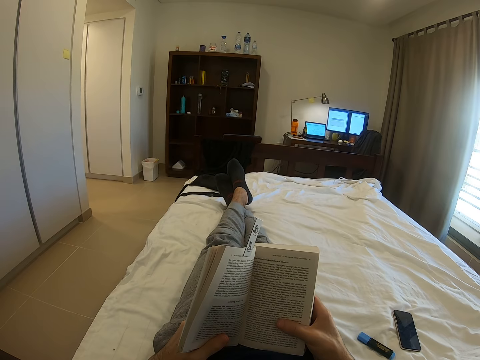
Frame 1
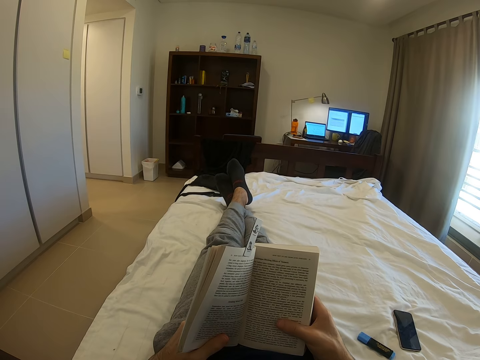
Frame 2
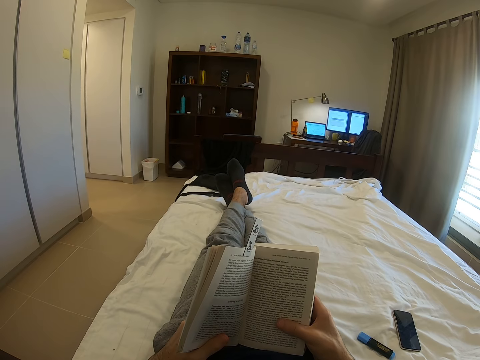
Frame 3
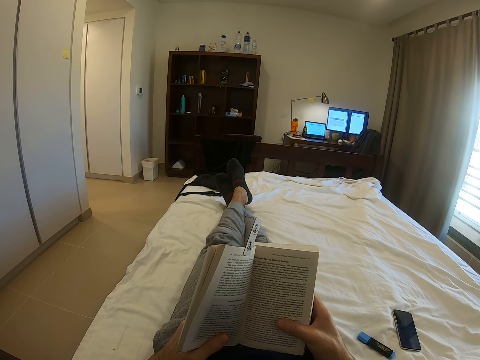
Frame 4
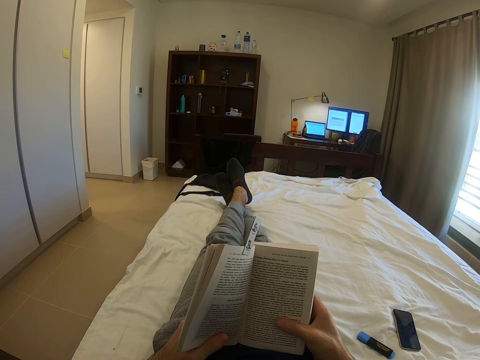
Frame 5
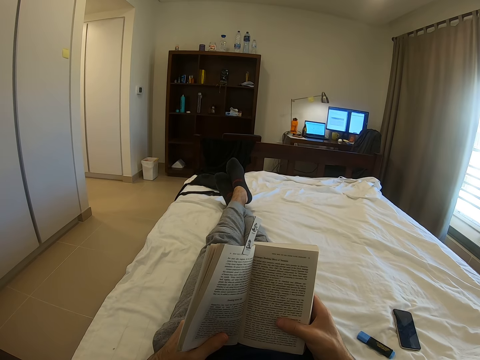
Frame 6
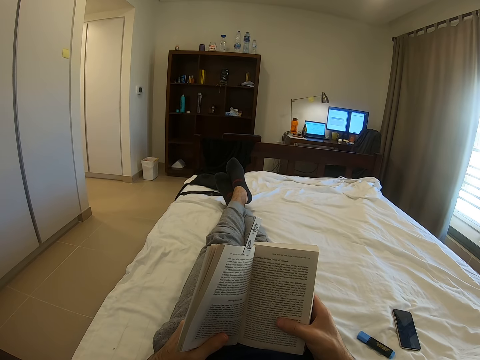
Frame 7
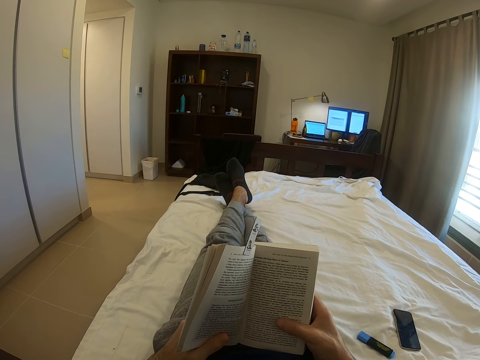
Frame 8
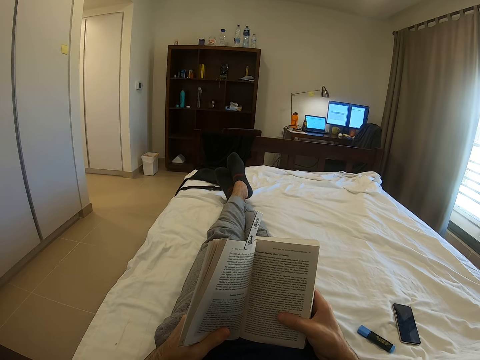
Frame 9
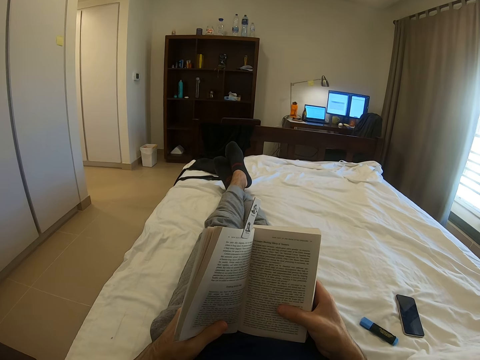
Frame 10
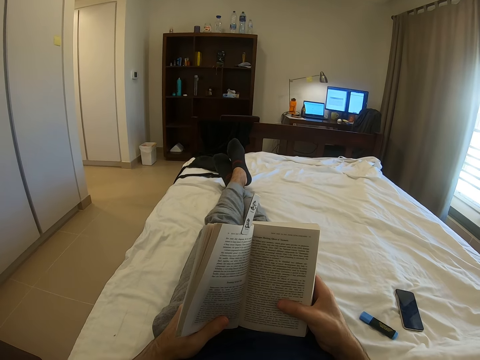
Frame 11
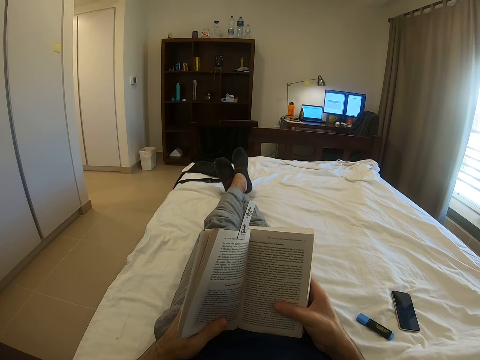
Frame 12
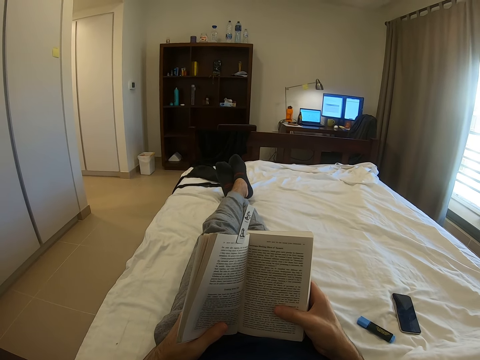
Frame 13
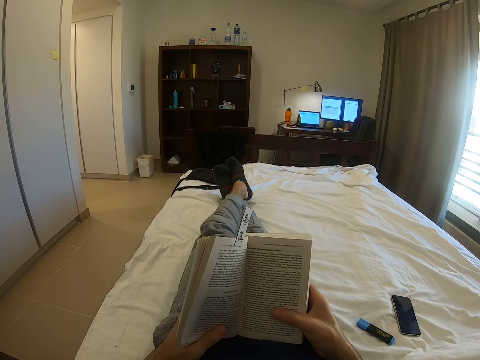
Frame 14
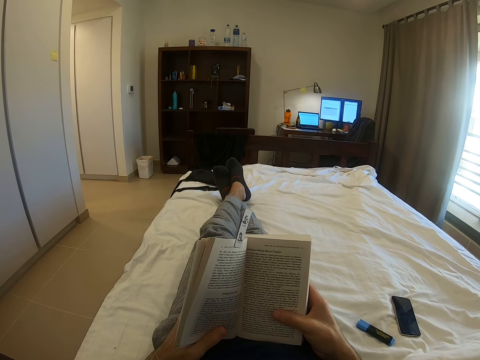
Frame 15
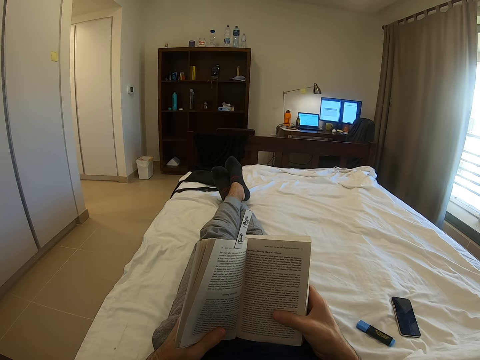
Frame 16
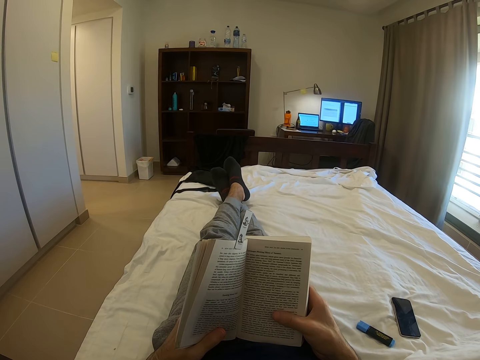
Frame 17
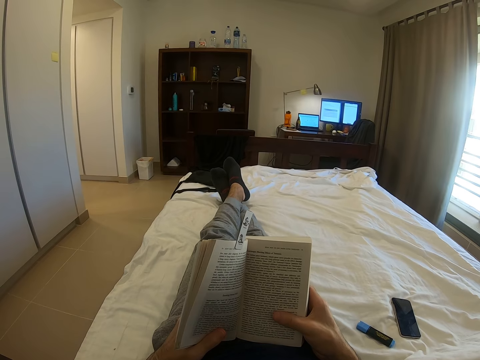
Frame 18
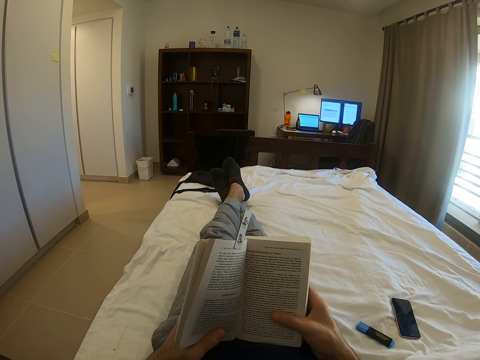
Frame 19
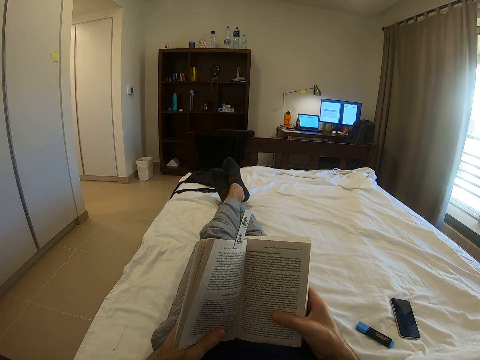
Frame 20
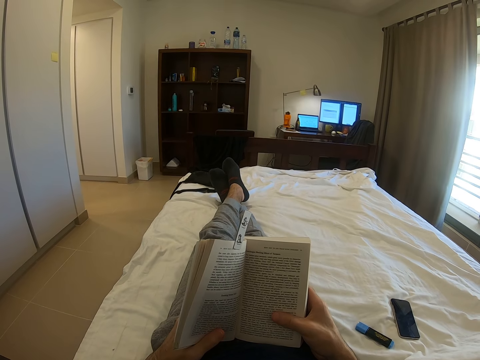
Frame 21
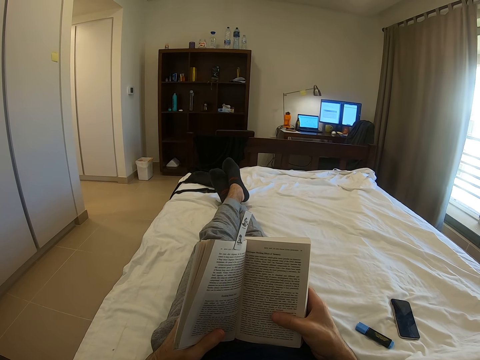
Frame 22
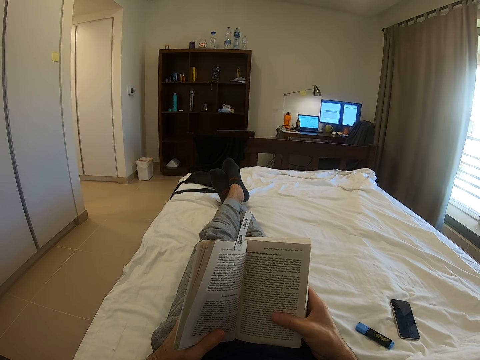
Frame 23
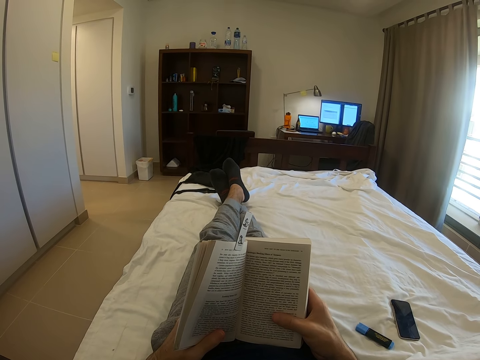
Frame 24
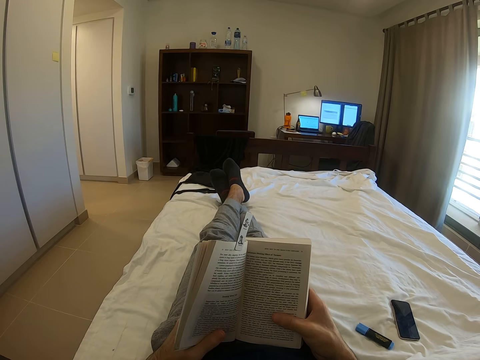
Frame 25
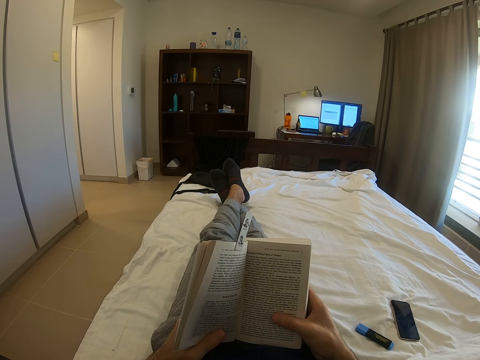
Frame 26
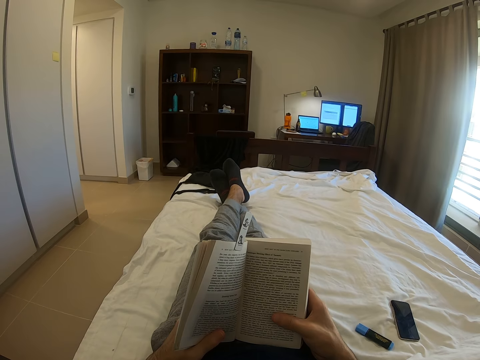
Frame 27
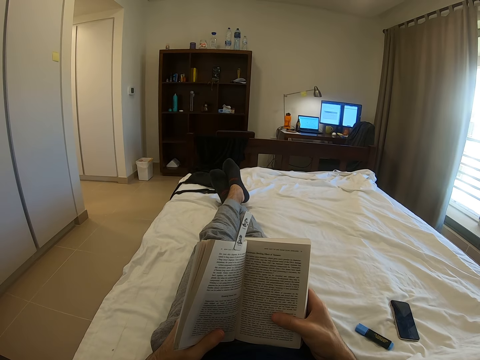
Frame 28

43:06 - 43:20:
The camera wearer moves both legs. They read a book in a room.

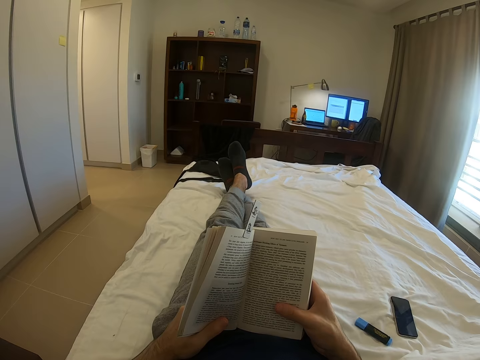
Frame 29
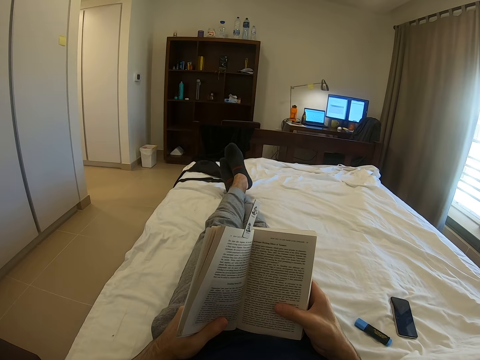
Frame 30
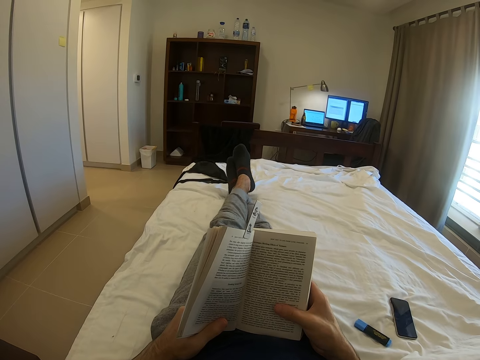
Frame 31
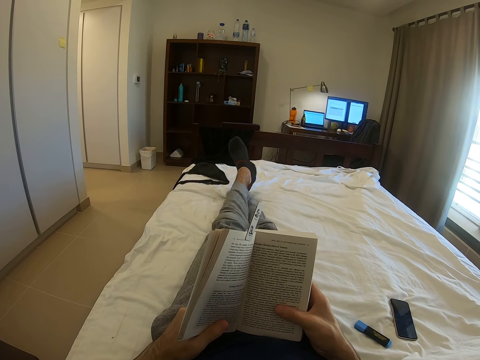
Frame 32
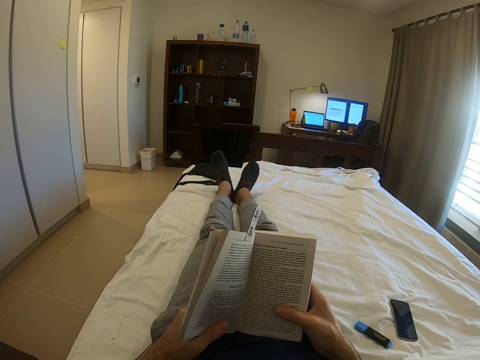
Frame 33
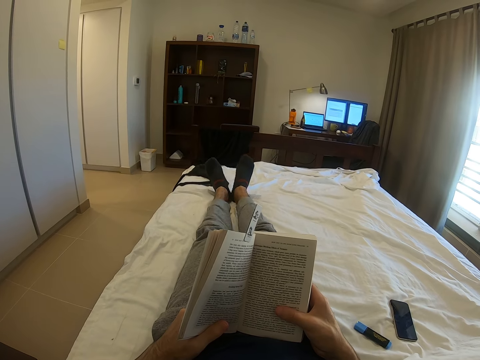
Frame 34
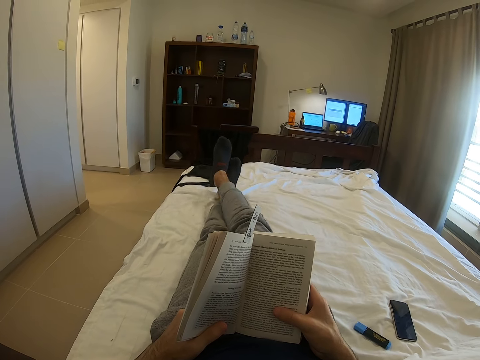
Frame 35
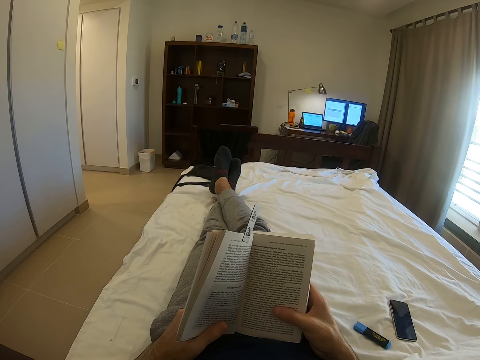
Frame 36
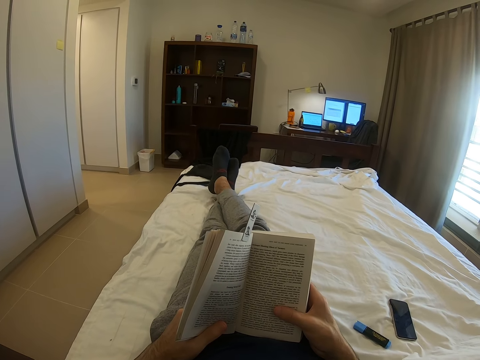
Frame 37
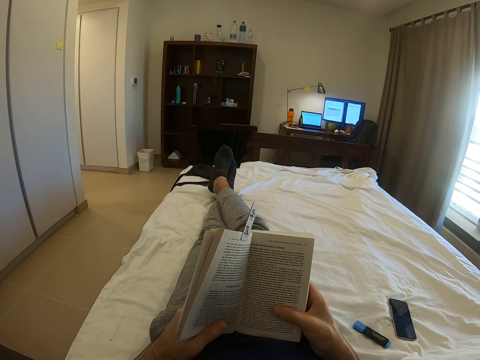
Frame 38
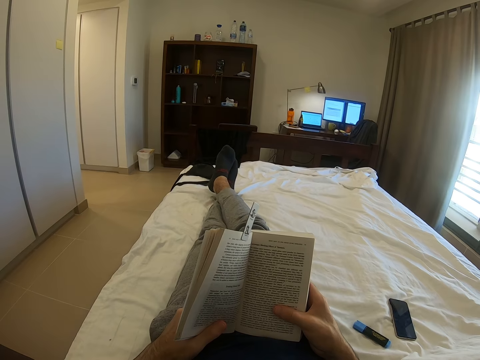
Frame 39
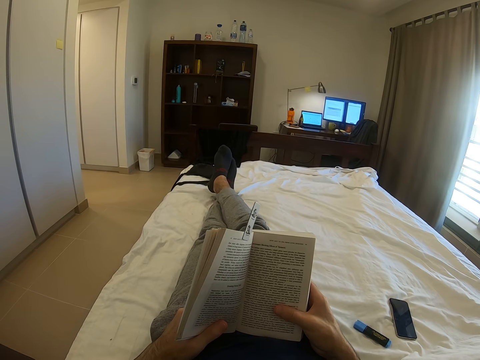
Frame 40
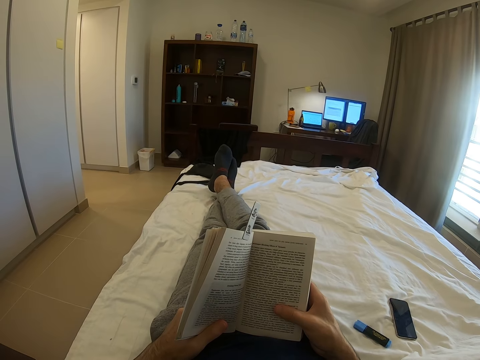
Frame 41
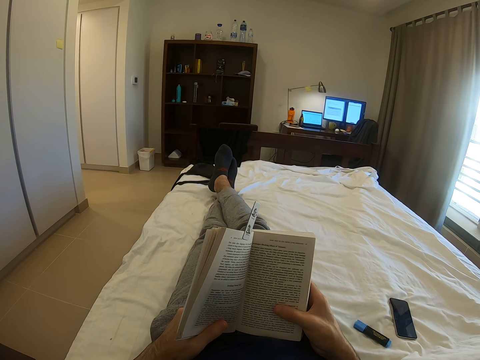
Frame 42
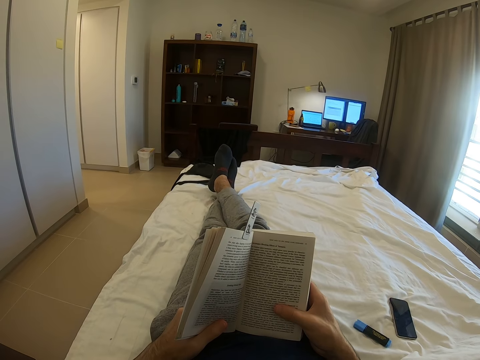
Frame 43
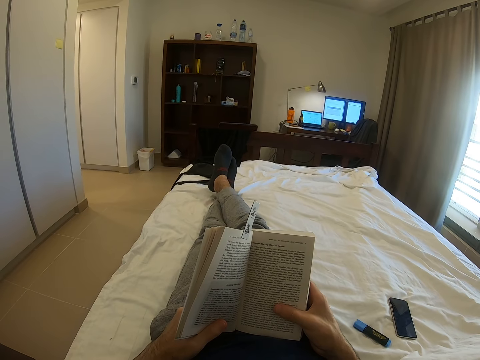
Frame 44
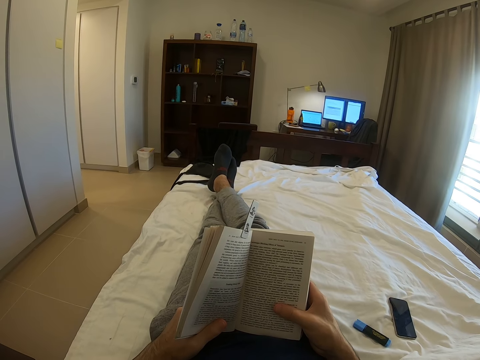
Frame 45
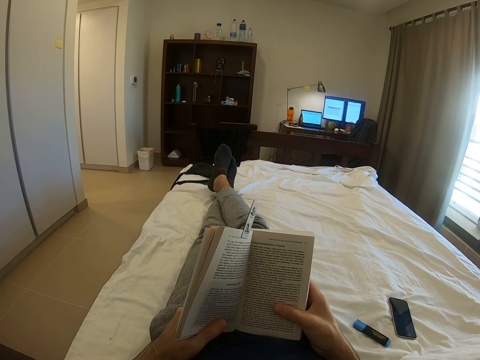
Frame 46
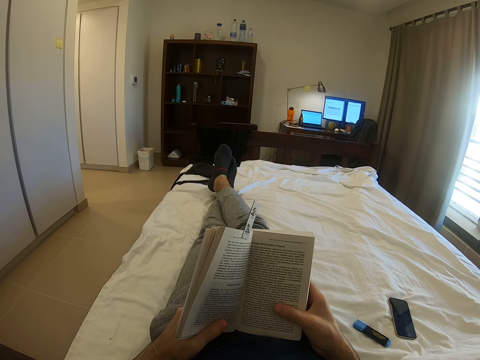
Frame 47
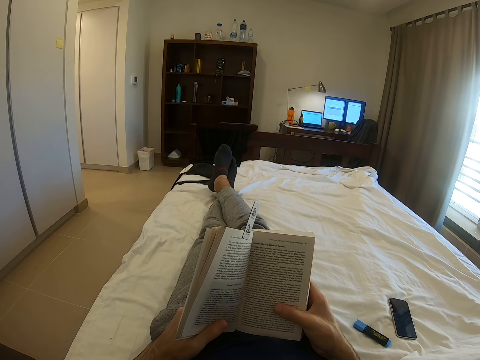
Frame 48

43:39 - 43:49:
The camera wearer moves both legs. He lowers his left leg from the other leg. He places the right leg on top of the left leg. He reads a book in a room.

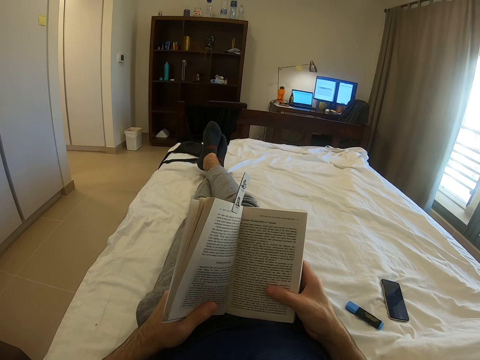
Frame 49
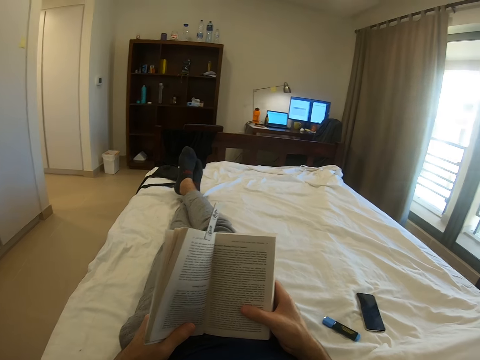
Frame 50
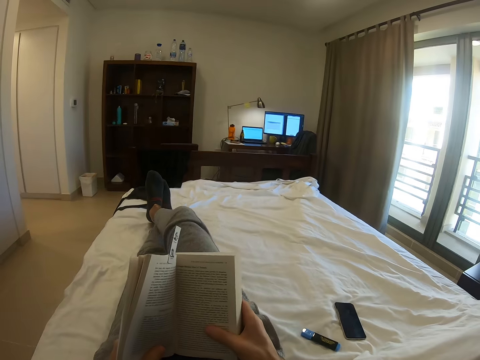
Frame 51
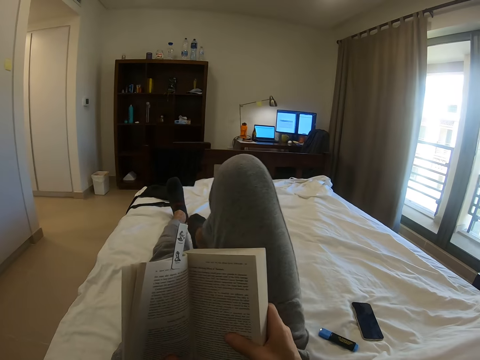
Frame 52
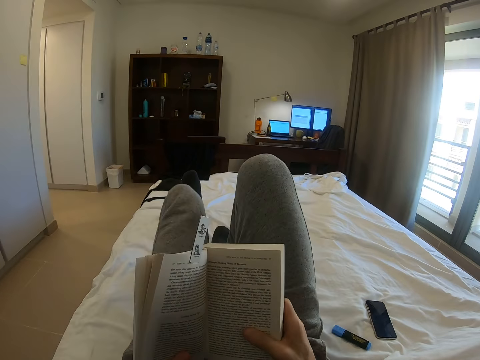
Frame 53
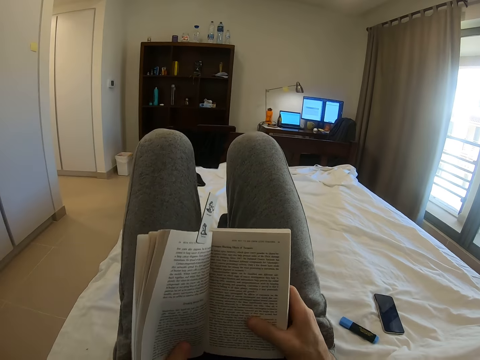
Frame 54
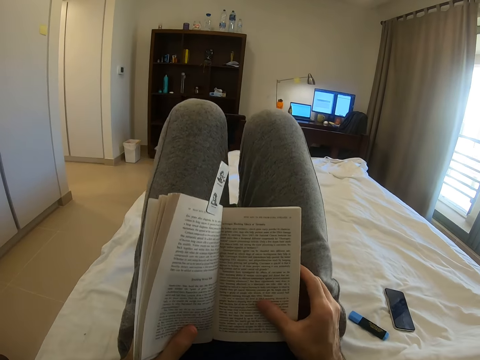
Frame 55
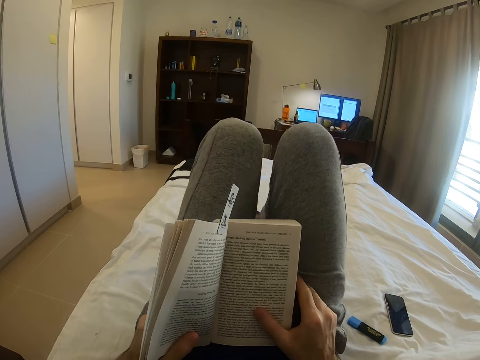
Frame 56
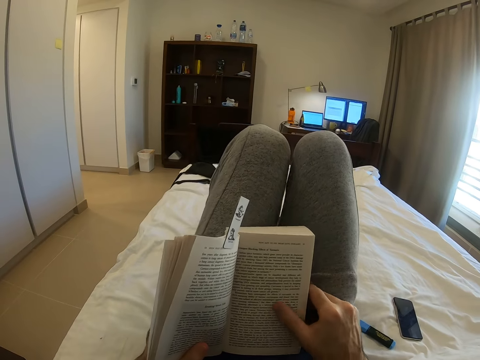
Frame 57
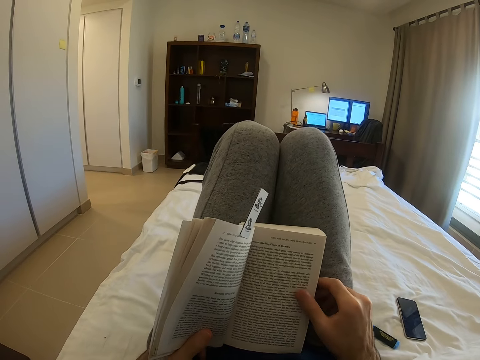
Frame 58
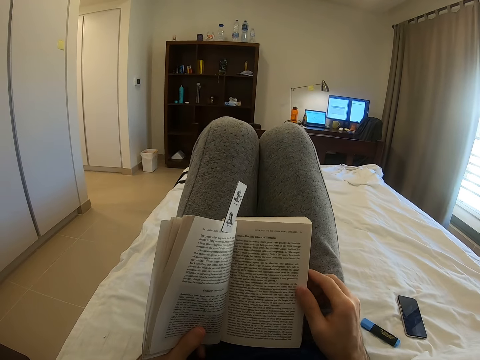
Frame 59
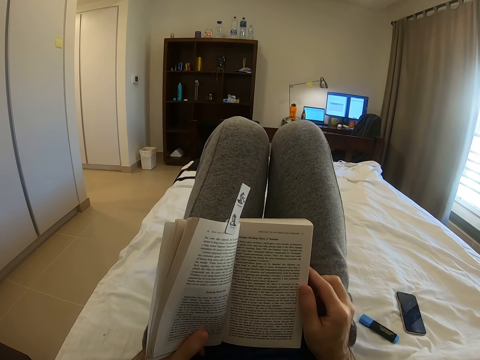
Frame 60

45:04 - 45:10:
The camera wearer raises his right leg. He raises his left leg. He moves a book on the laps with both hands. He moves both legs.
